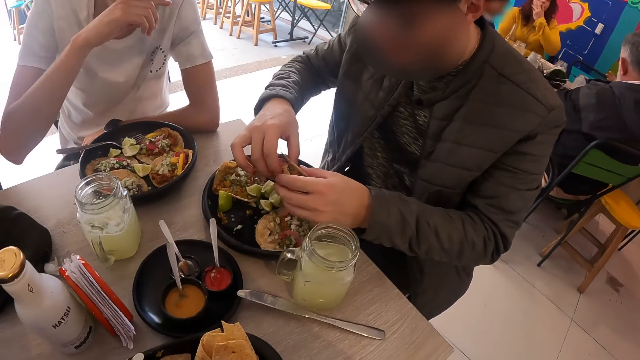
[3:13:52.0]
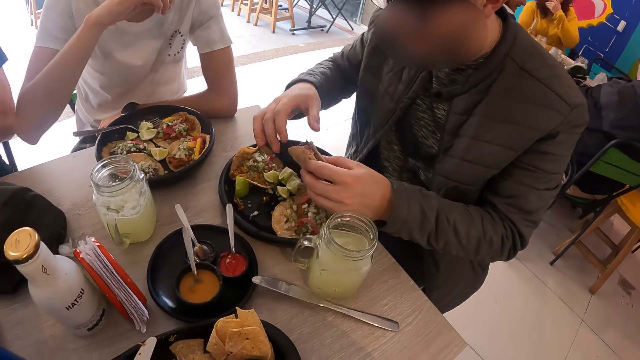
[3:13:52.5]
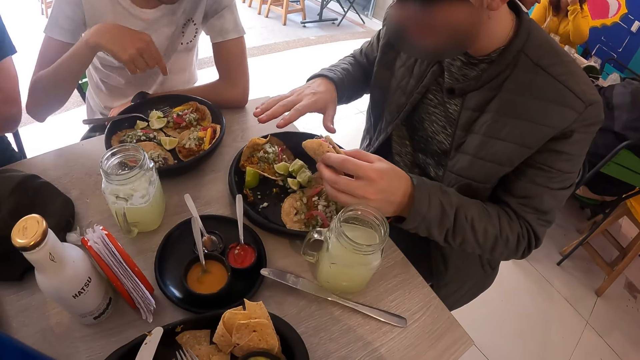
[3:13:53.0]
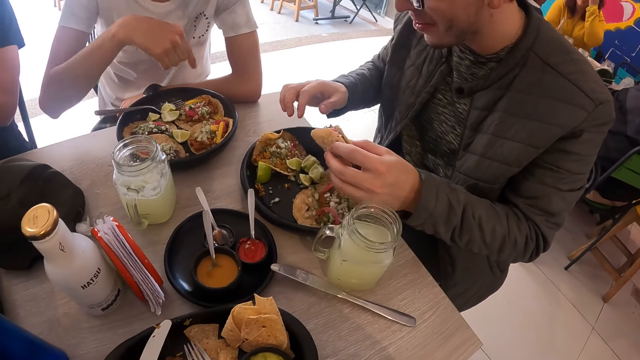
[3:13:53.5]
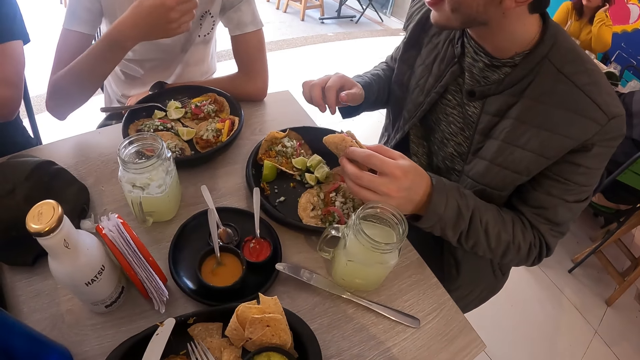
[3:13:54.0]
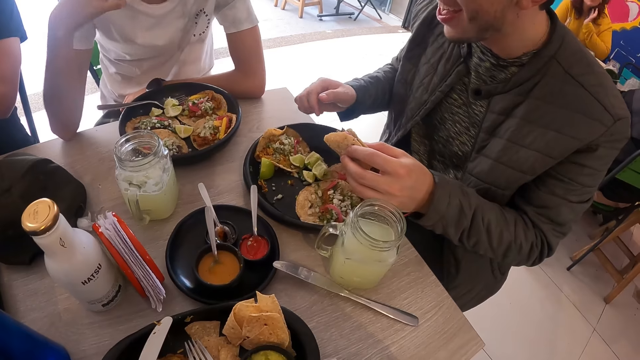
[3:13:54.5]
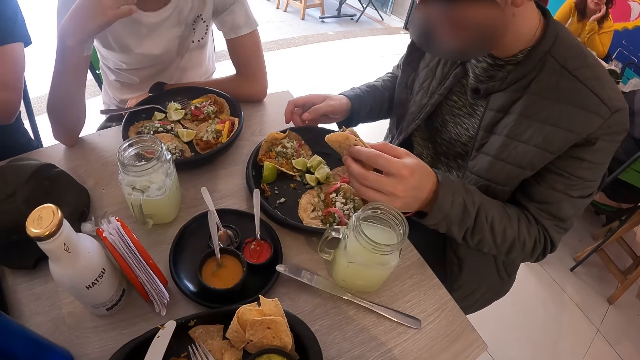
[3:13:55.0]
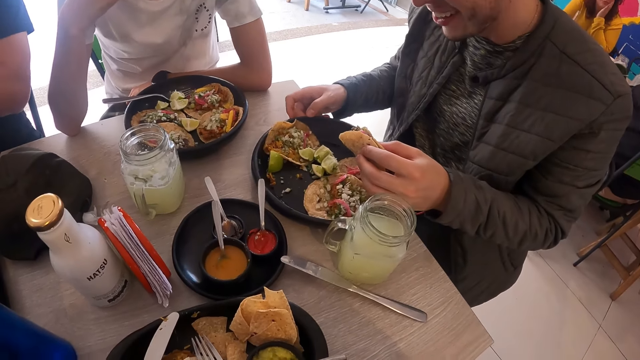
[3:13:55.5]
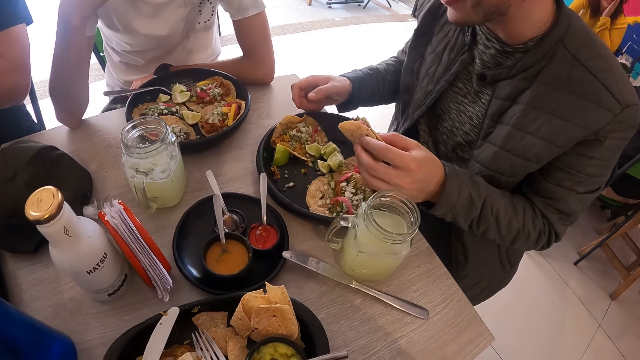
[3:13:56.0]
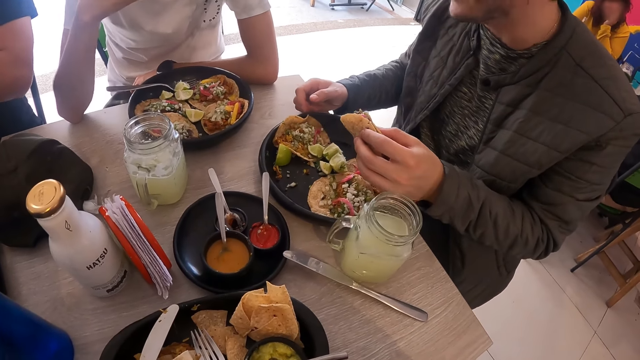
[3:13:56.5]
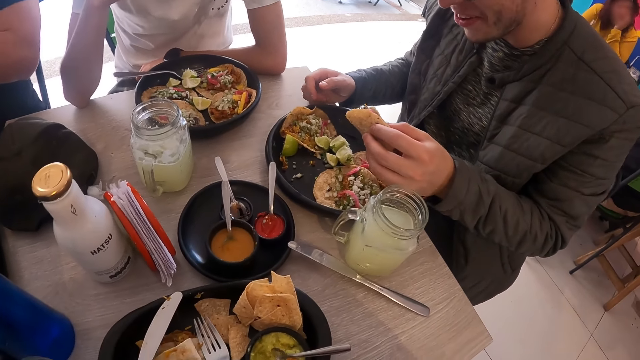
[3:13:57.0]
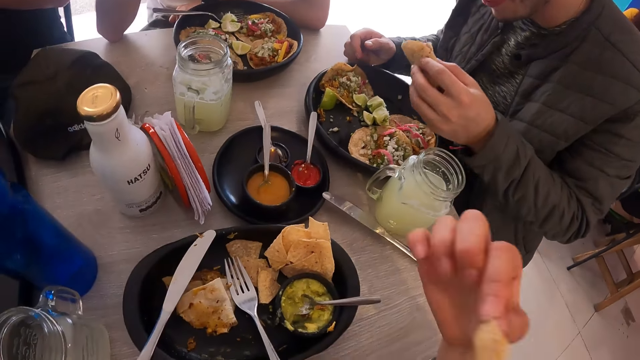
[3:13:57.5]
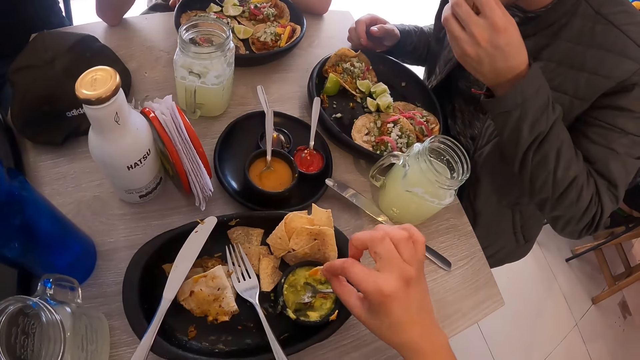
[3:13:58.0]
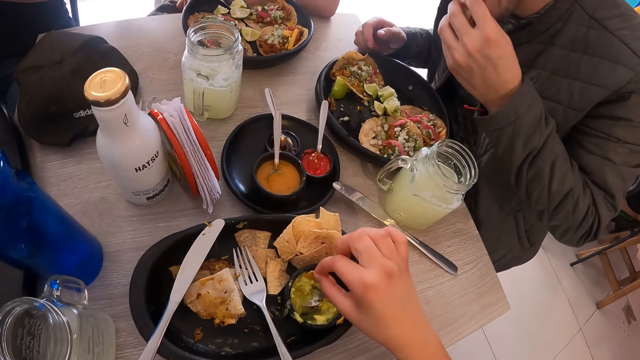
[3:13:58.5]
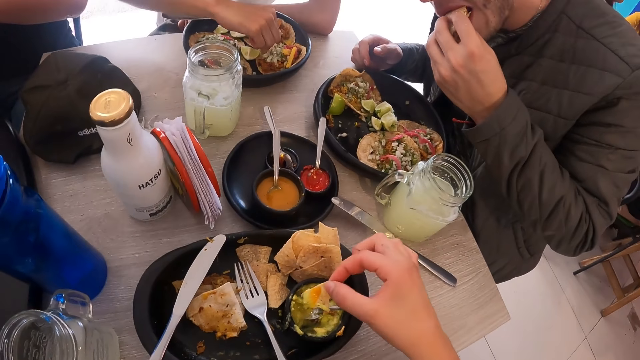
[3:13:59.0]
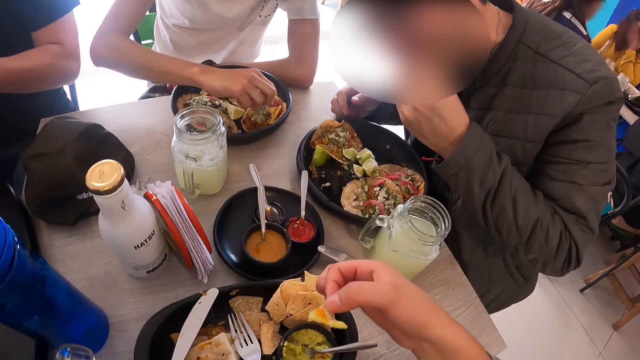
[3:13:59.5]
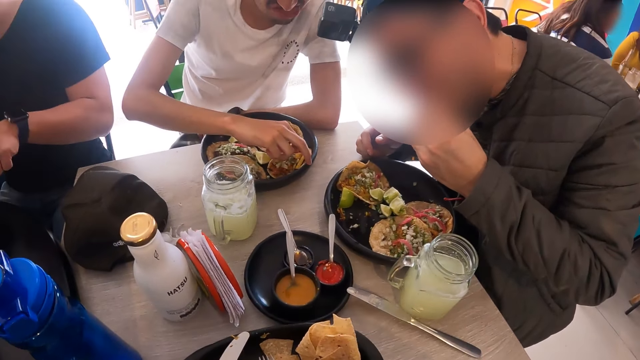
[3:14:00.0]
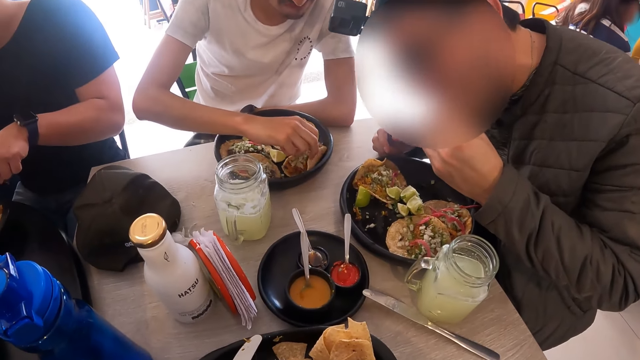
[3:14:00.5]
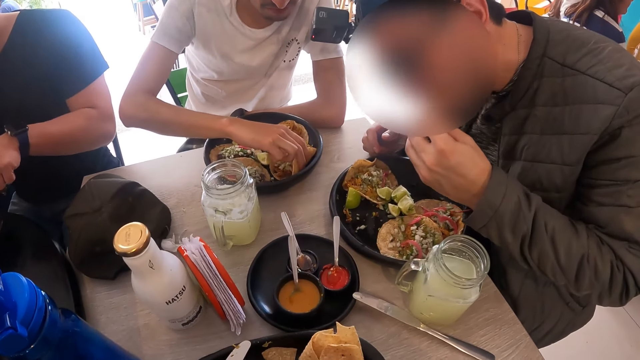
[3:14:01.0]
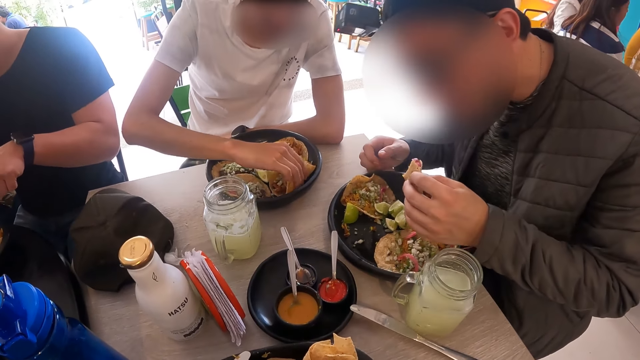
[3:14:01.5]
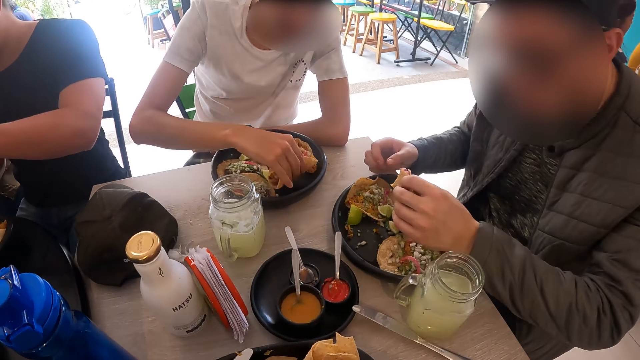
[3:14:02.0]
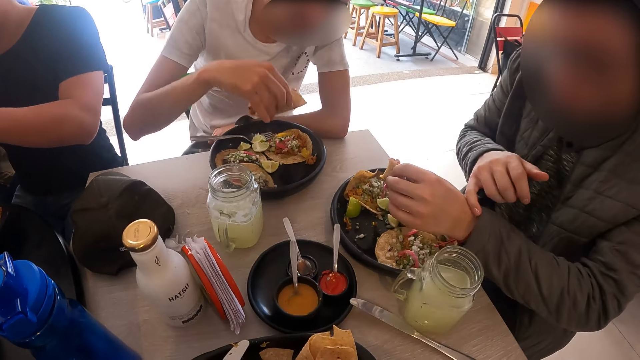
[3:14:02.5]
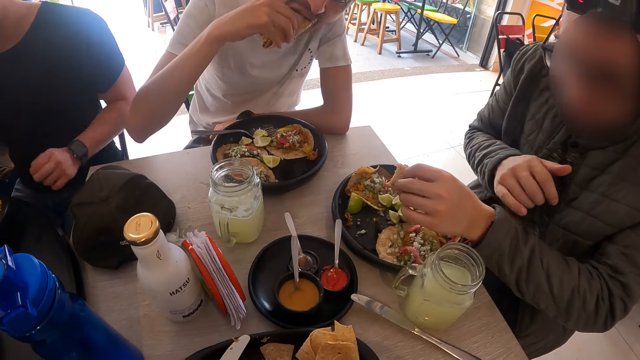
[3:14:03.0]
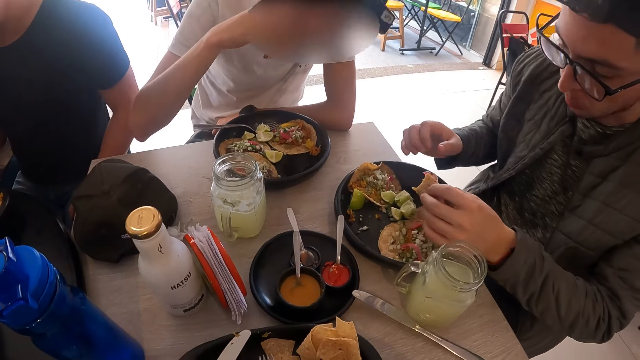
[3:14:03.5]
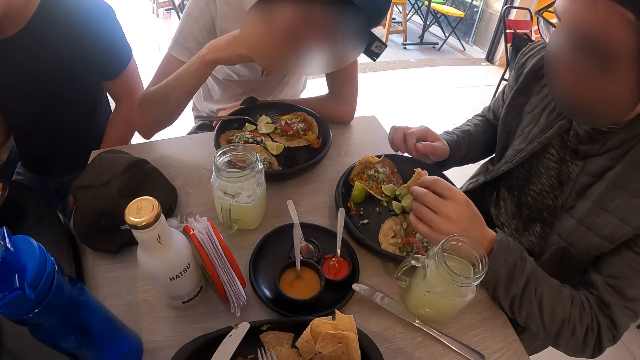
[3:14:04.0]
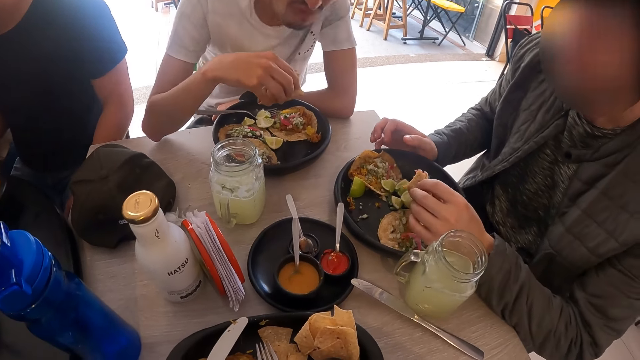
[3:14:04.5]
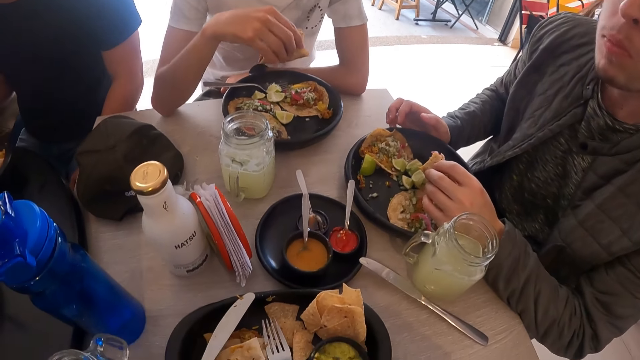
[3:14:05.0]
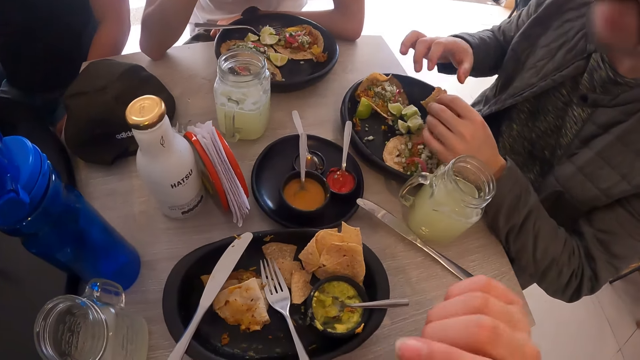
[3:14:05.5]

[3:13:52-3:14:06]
A man looks around. Another man interacts with the first man. The other man shakes the hand. The other man moves the bowl on the table with his right hand. The other man looks around. The other man eats the taco in his right hand. The camera wearer dips the tortilla or flat bread in the sauce in the sauce dish with her right hand. She eats the tortilla from her right hand. The other man eats the flat bread. The first man picks a taco from the bowl with his right hand. The first man eats the taco from his right hand. The camera wearer moves the hand.

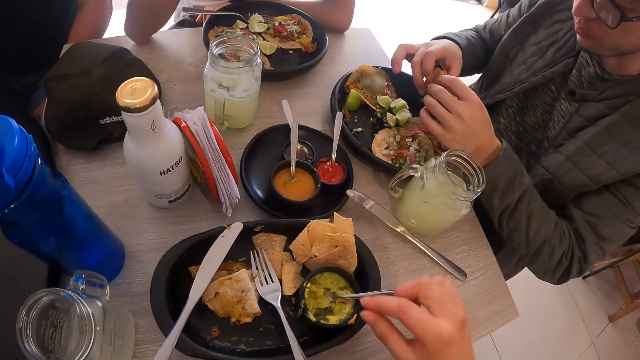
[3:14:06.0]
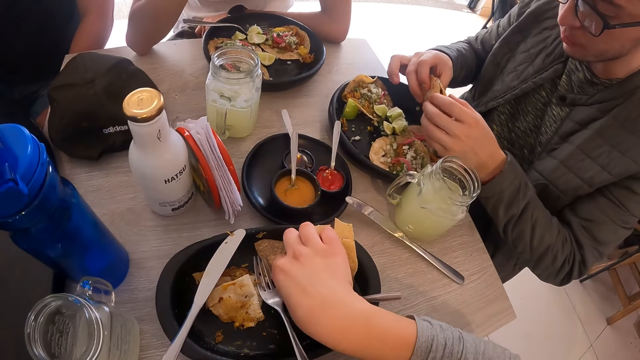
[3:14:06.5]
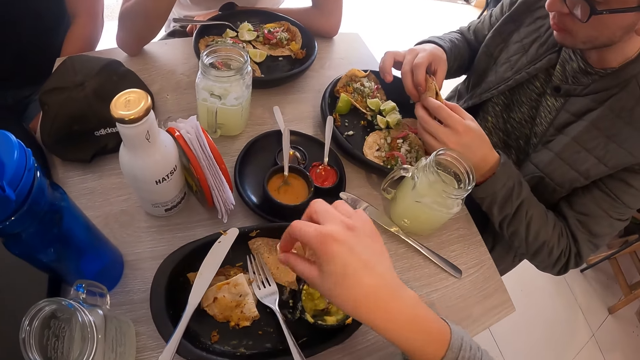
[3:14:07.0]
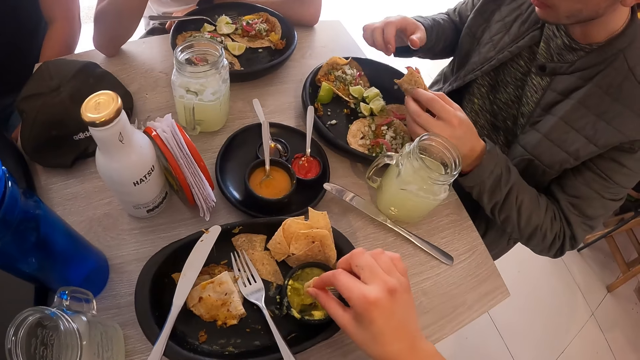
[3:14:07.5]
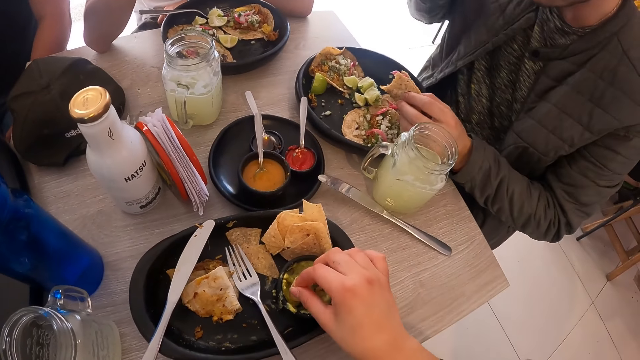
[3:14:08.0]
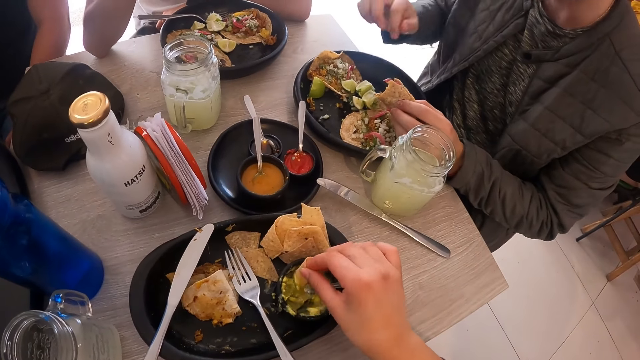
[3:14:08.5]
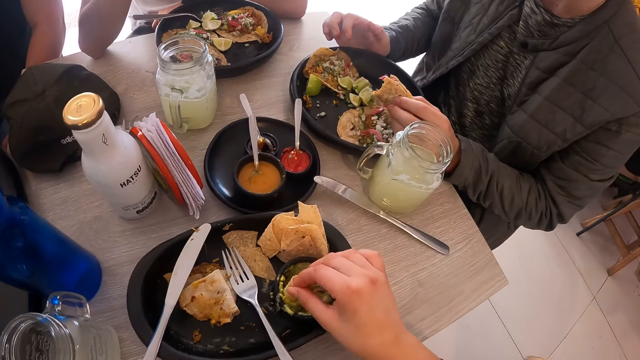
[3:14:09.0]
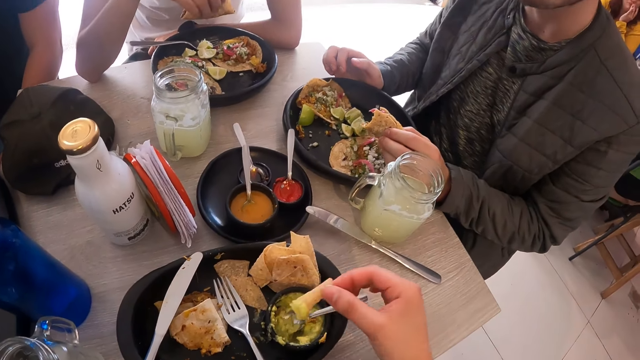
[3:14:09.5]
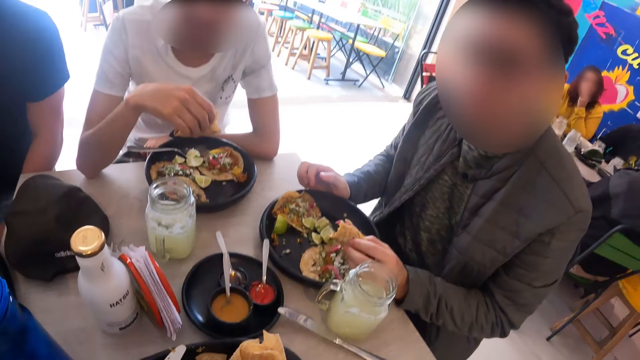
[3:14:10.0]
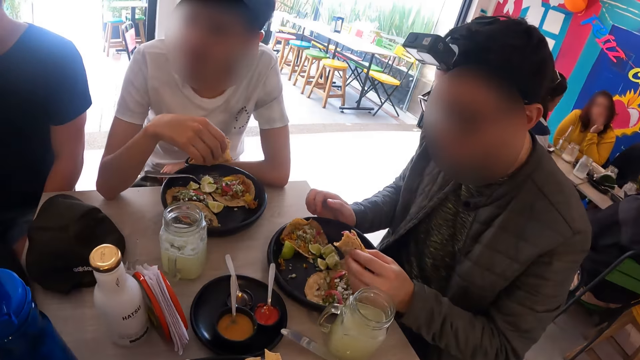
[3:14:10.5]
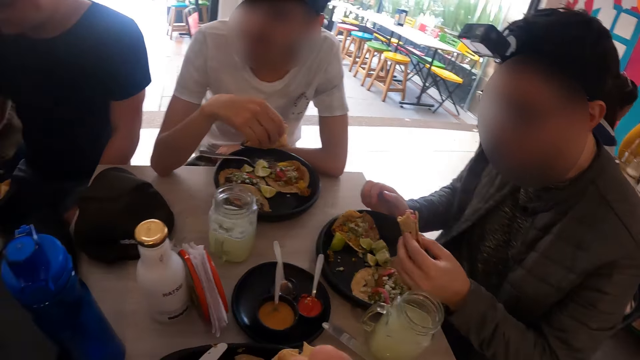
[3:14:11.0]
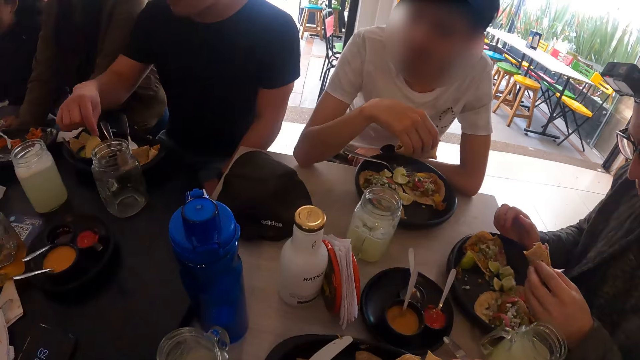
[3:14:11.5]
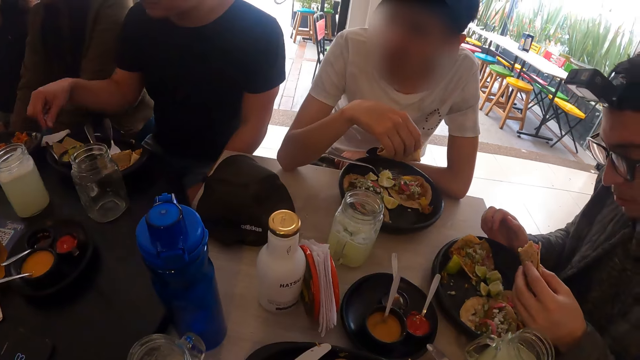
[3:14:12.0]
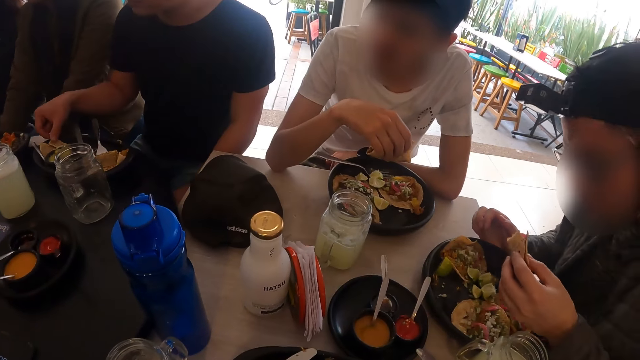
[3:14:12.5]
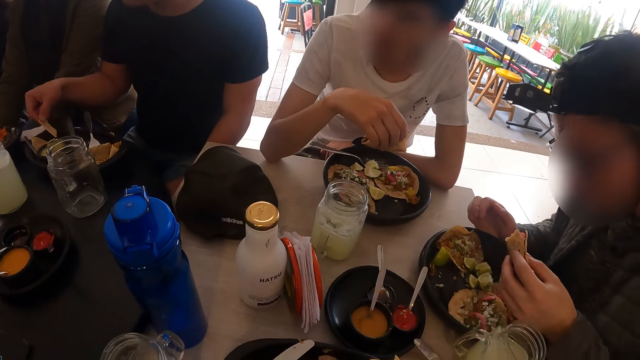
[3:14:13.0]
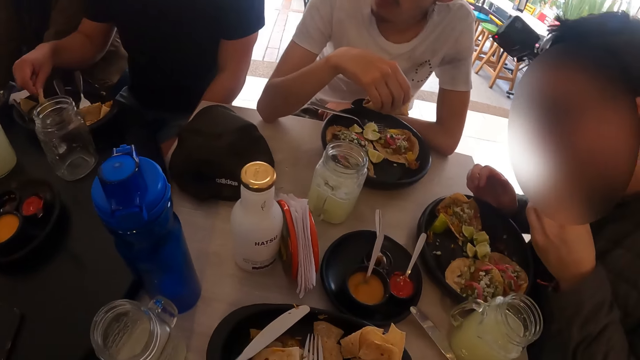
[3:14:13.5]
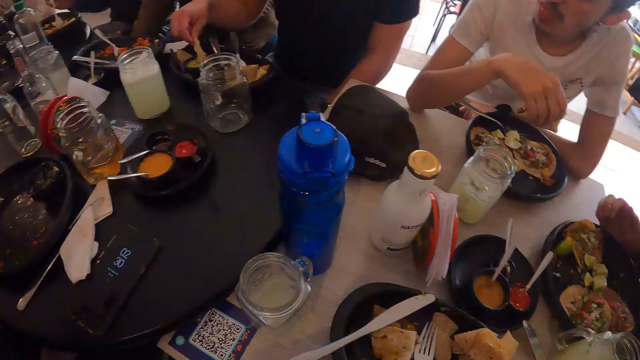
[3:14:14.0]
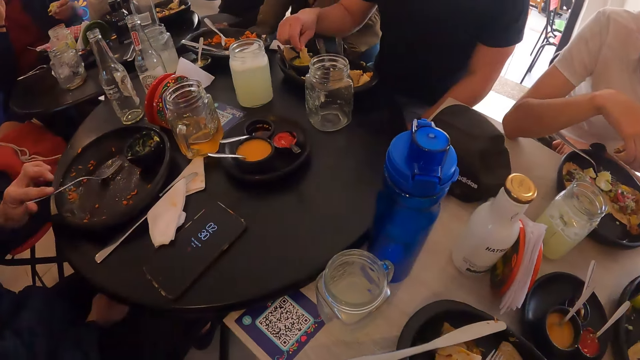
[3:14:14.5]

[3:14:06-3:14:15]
The camera wearer picks a tortilla from the bowl with her right hand. She dips the tortilla in the sauce in the sauce dish with her right hand. She eats the tortilla from her right hand. She looks around. A man drops a taco in a bowl on a table with his right hand. The man picks the taco from the bowl on the table with his right hand. The man dips the taco in the sauce dish on the table with his right hand. The camera wearer looks around. A woman holds a fork in her right hand. Another man drops a fork in a plate with his right hand.
